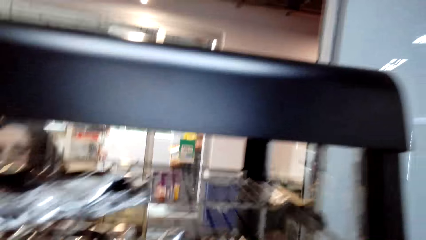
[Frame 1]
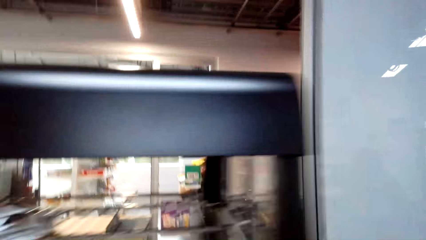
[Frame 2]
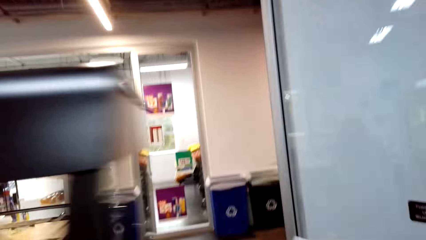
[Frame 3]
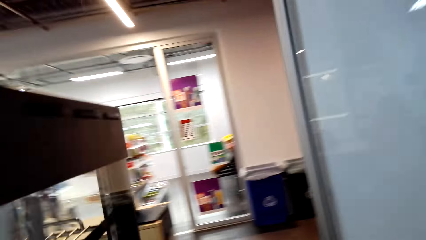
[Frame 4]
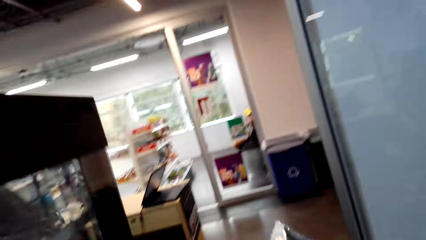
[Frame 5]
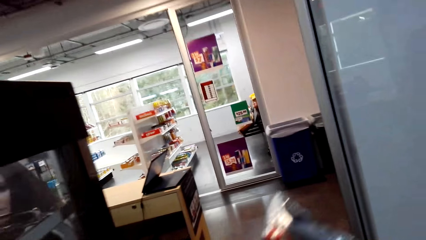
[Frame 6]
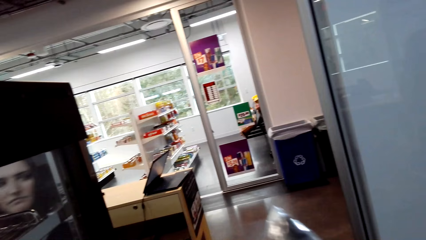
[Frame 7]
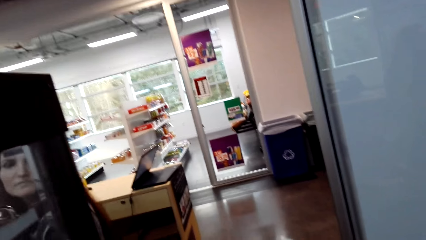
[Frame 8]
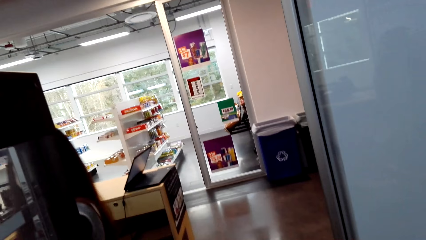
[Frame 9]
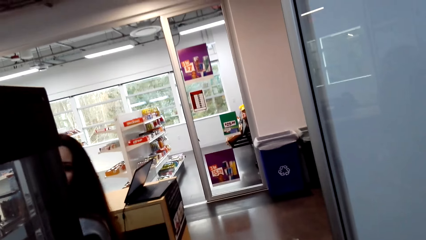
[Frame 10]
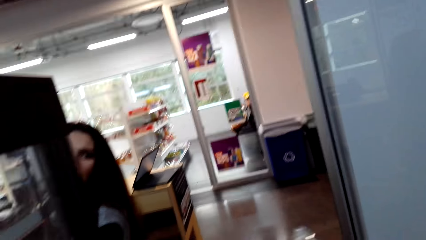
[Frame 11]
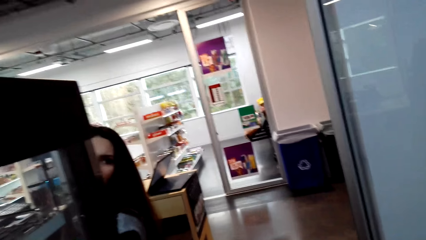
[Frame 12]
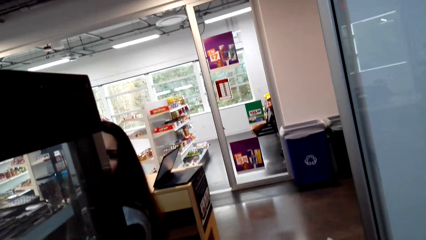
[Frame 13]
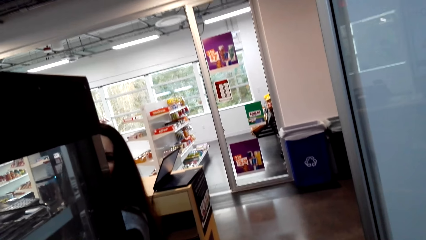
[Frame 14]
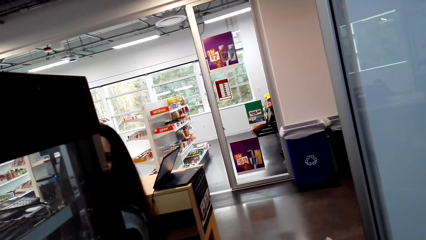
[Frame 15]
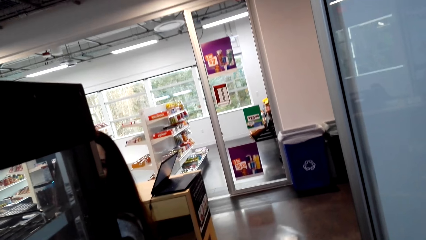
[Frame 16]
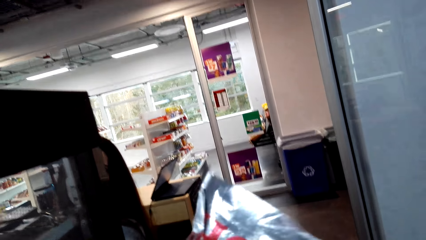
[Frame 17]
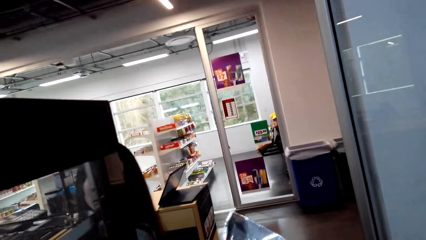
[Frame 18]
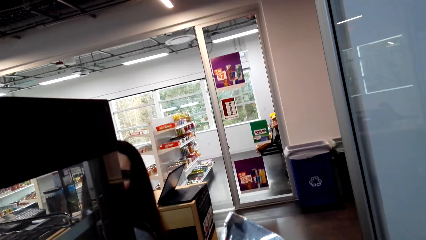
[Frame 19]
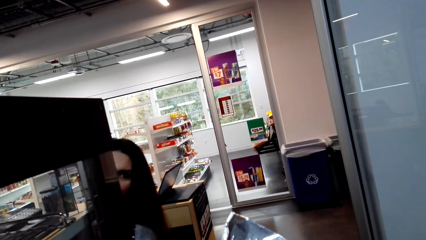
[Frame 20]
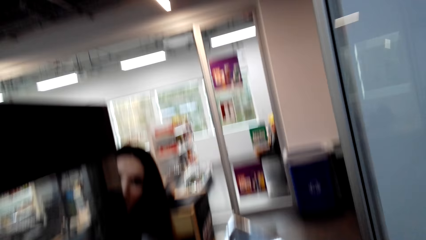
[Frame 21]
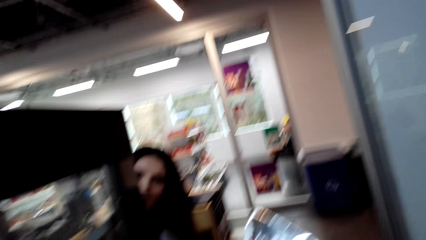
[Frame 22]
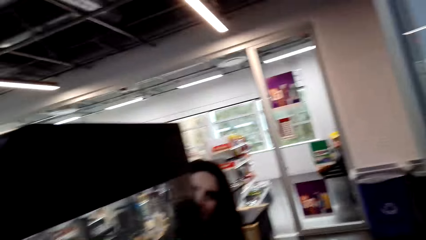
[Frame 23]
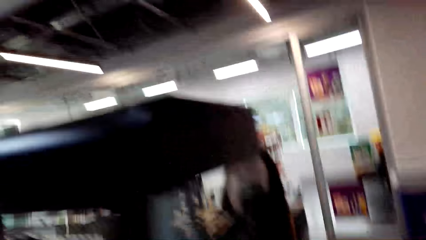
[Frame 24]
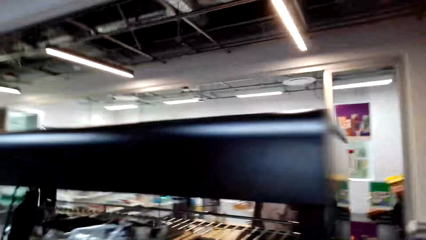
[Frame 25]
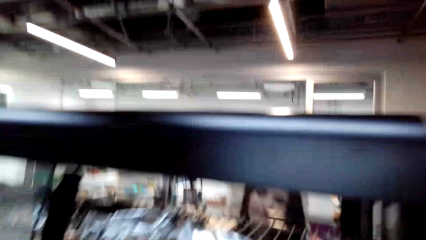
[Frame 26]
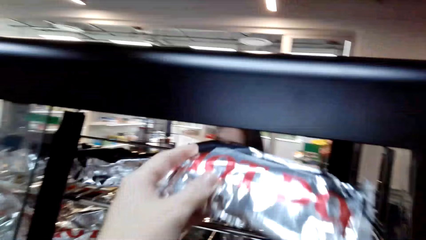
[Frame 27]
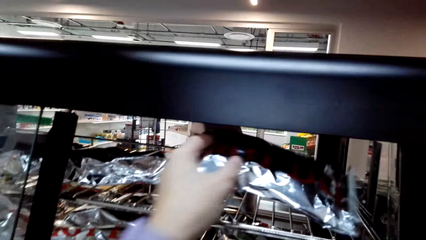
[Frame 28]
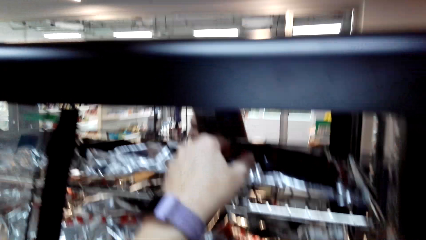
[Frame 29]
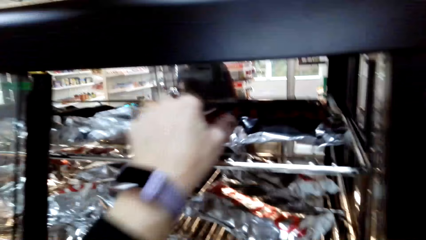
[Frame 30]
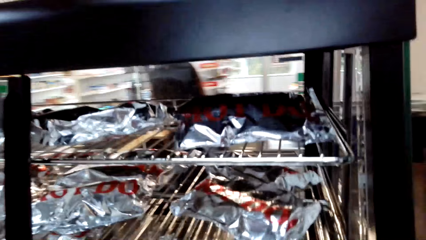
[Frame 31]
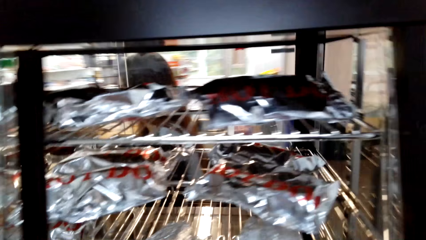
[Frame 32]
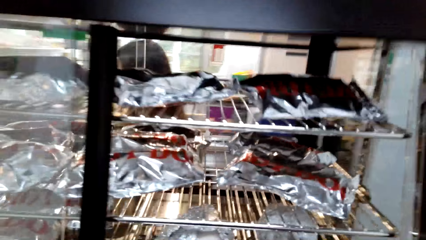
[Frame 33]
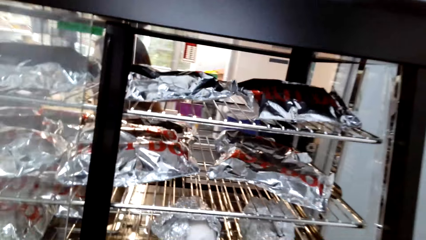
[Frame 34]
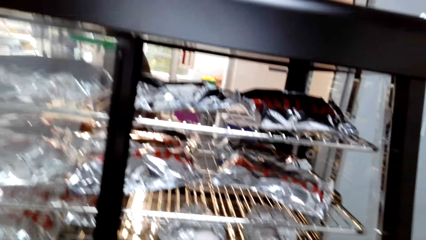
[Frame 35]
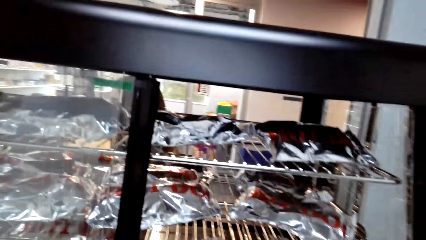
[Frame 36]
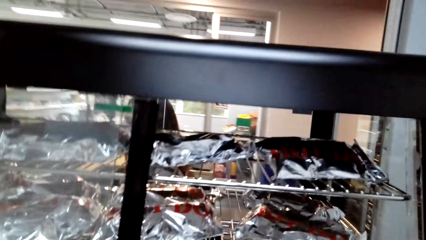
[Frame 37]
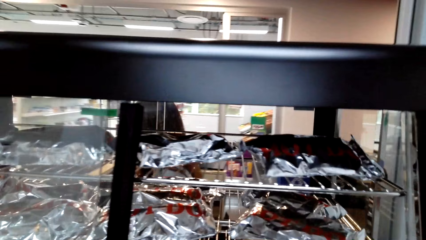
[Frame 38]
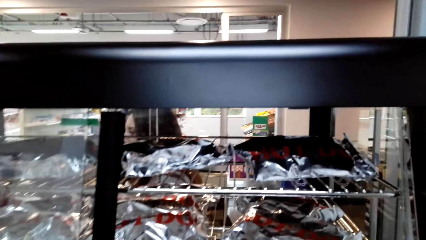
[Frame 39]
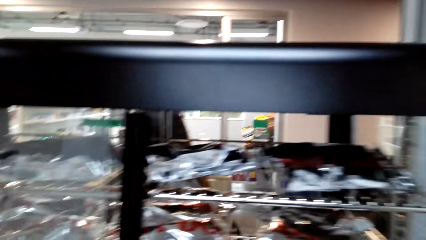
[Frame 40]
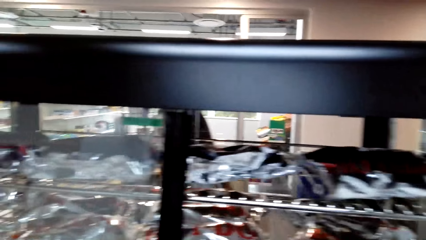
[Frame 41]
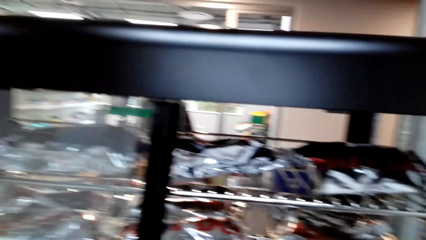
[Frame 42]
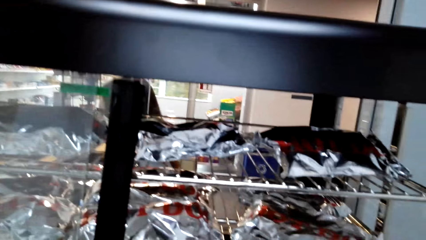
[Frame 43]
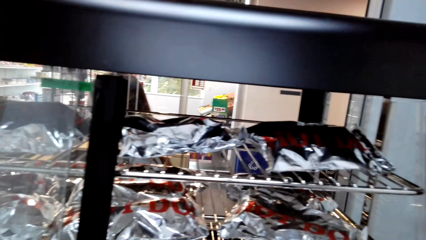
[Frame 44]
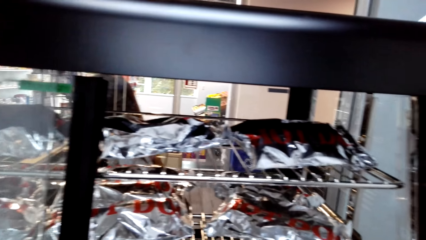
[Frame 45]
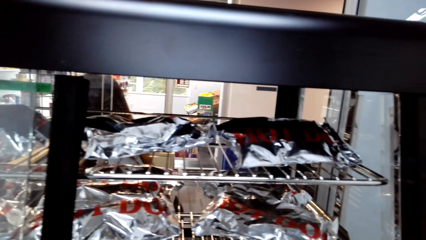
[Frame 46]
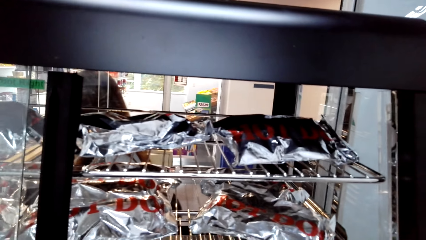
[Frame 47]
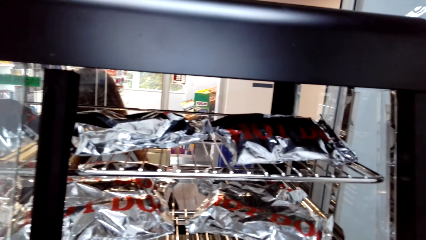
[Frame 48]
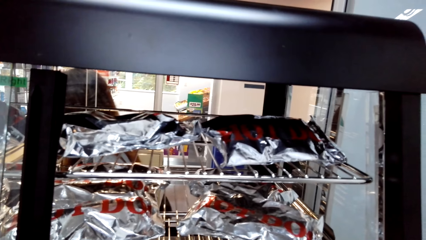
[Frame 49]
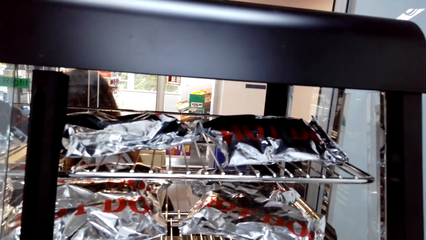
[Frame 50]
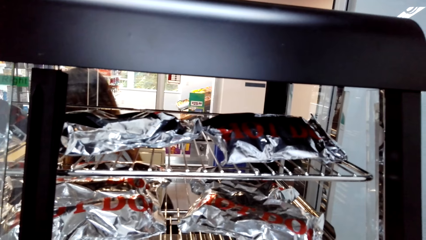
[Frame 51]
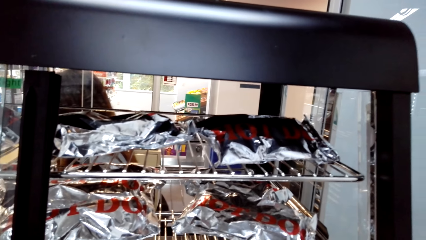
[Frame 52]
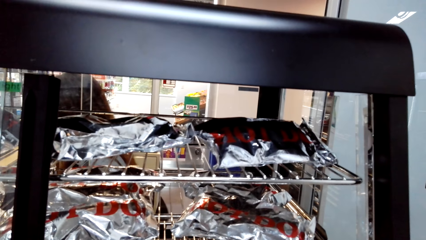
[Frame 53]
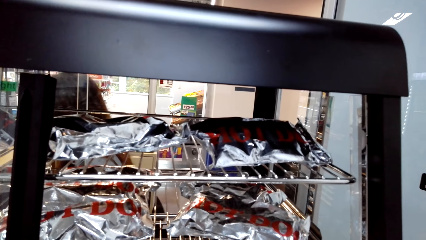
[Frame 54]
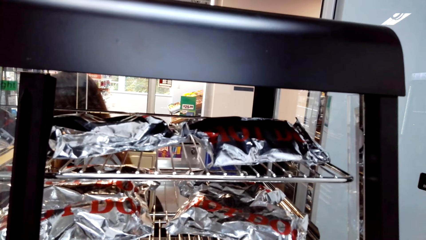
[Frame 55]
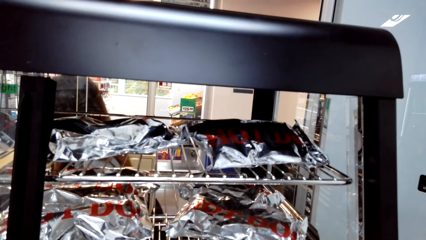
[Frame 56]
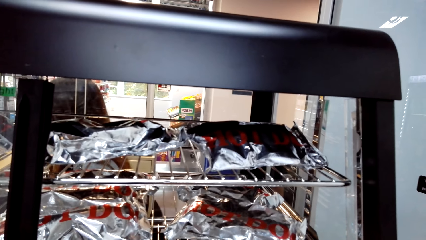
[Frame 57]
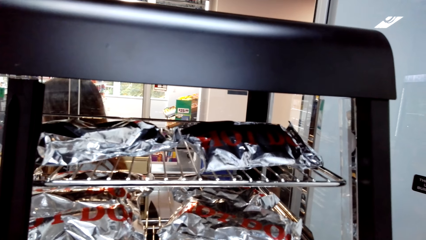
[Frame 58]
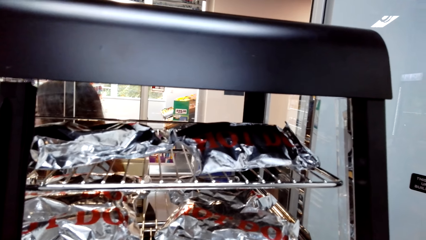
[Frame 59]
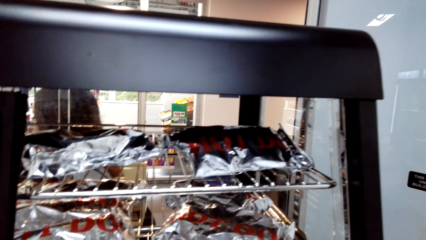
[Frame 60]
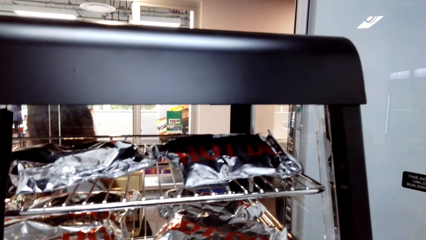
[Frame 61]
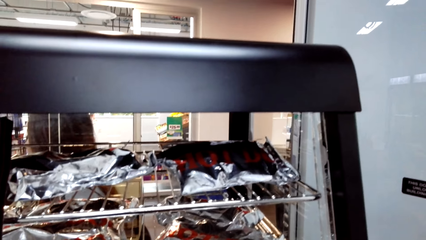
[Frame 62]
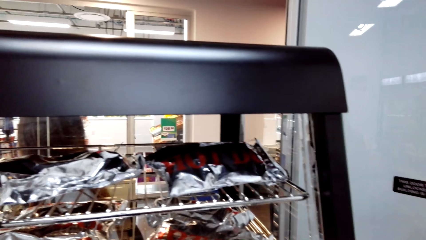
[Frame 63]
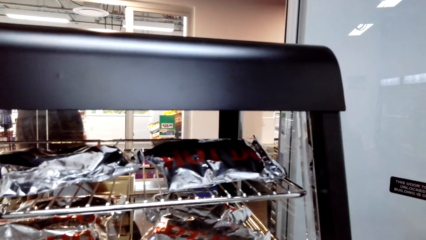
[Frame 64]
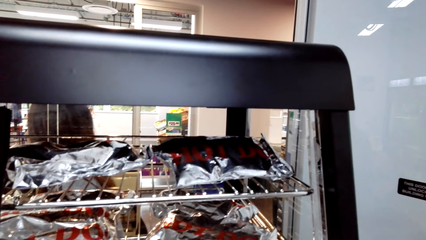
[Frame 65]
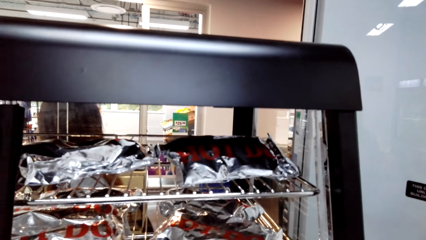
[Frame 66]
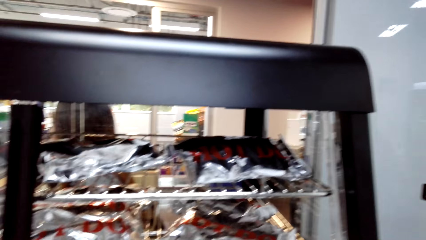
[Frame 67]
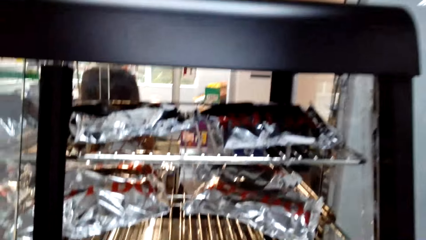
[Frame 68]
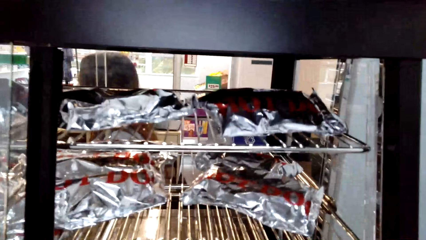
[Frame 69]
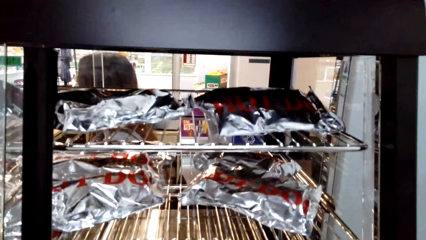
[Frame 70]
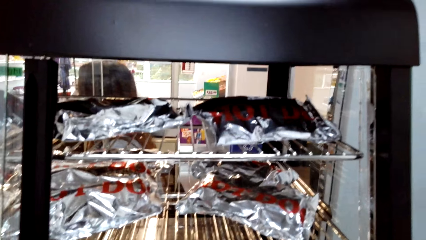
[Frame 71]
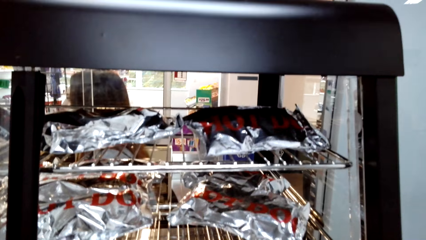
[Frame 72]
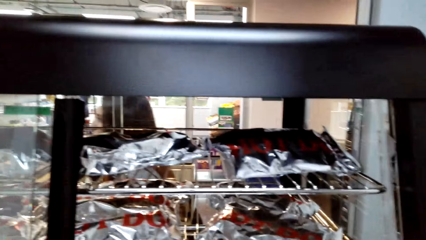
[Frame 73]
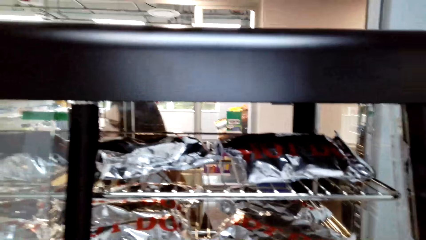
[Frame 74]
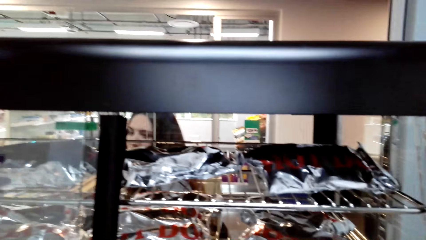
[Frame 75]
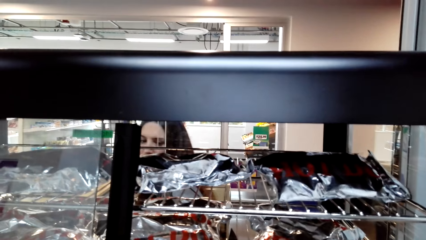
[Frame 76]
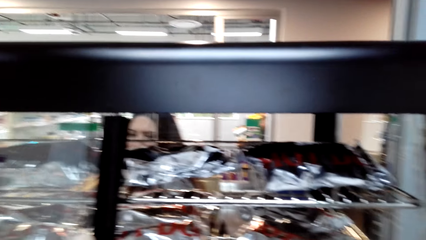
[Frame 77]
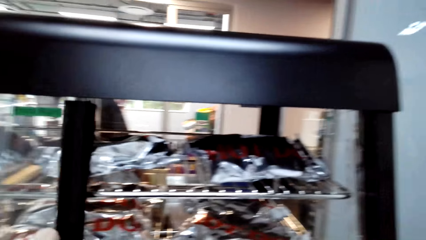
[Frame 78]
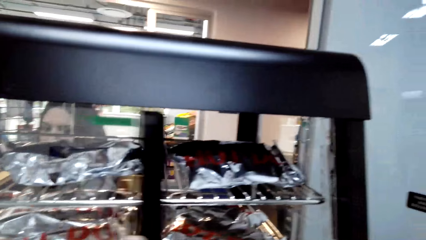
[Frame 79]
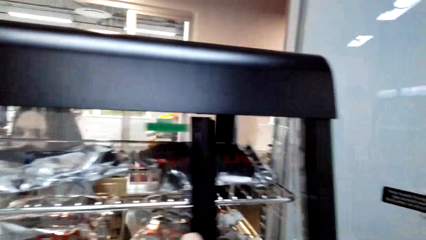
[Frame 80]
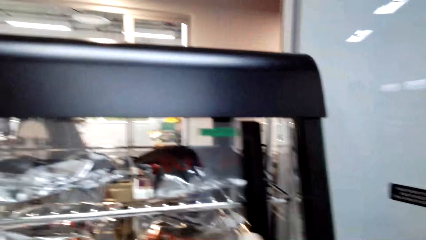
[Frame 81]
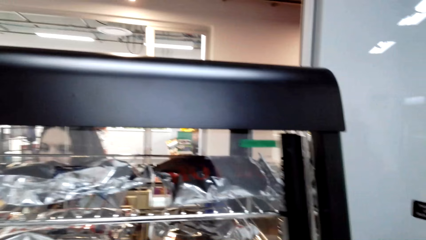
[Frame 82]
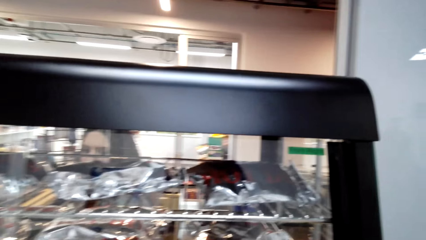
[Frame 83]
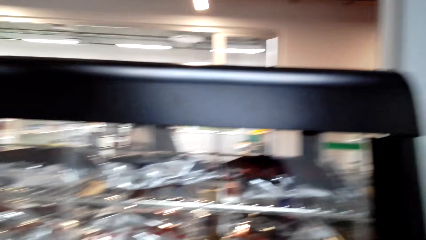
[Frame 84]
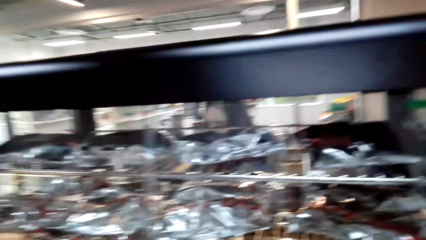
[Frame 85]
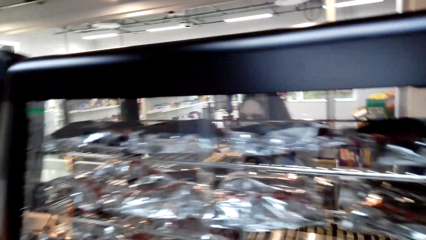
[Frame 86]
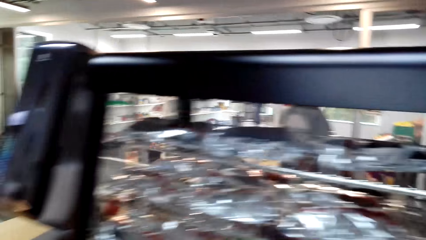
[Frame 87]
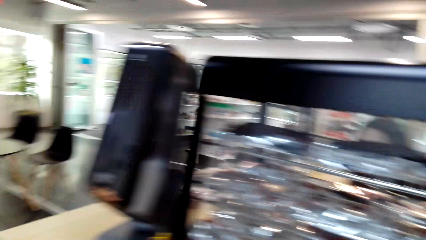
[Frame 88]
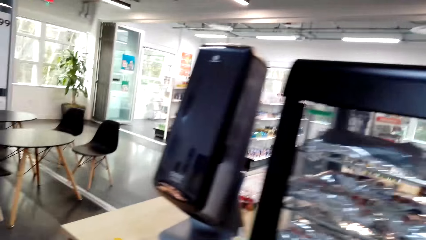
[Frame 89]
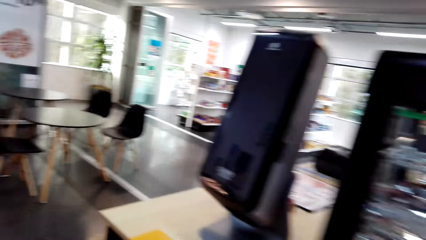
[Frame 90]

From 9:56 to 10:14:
The camera wearer talks to a man. They put the foil in the oven. They touch the foils in the oven. They close the oven.
